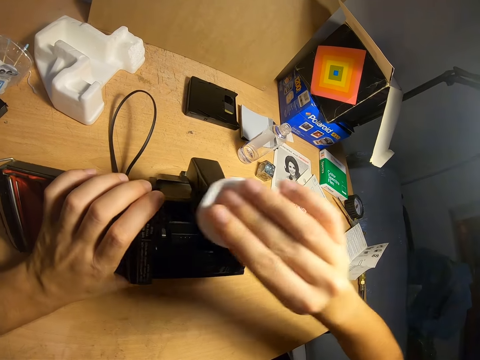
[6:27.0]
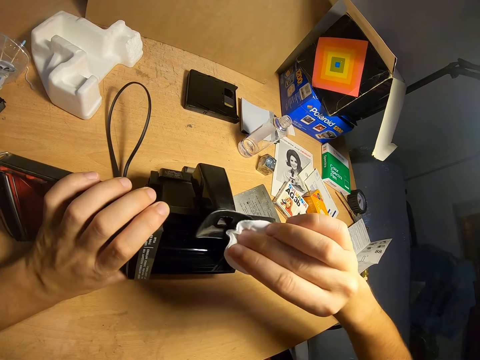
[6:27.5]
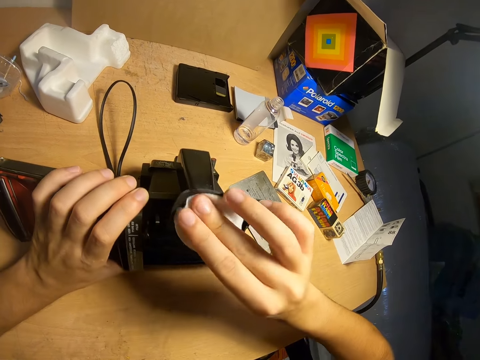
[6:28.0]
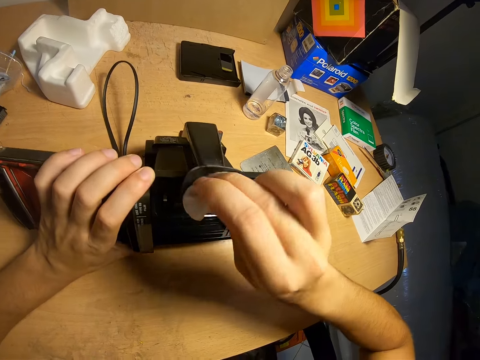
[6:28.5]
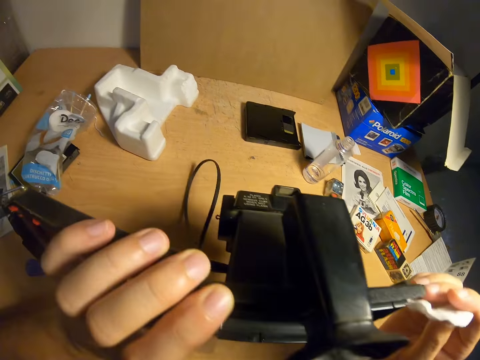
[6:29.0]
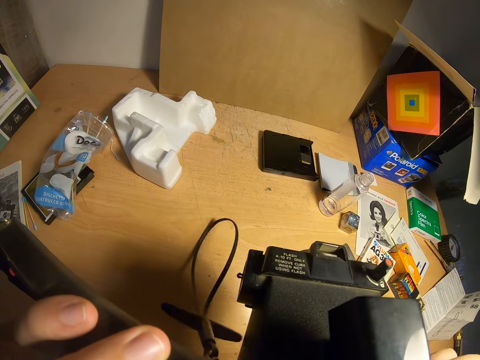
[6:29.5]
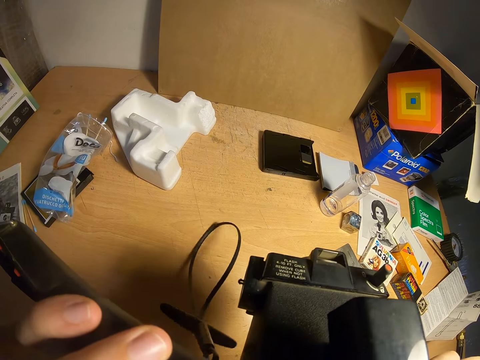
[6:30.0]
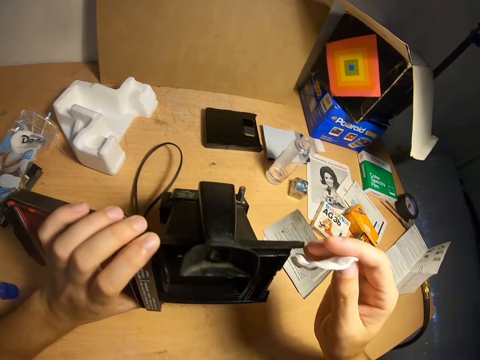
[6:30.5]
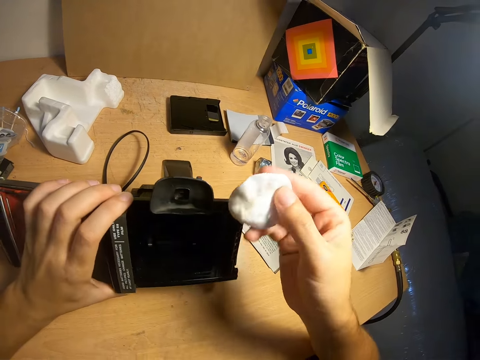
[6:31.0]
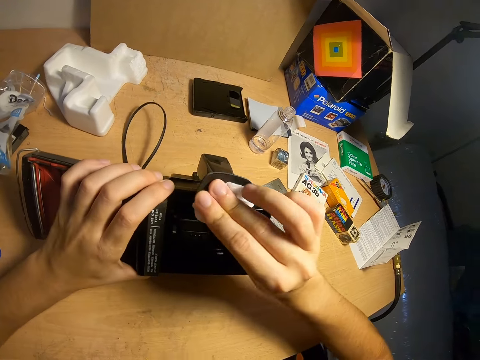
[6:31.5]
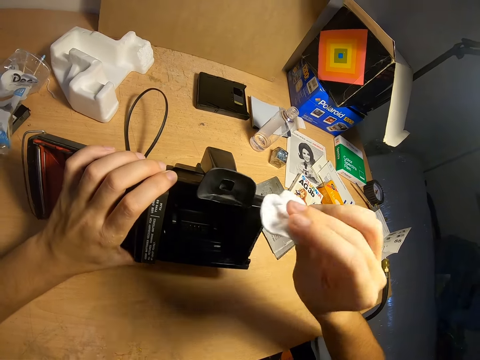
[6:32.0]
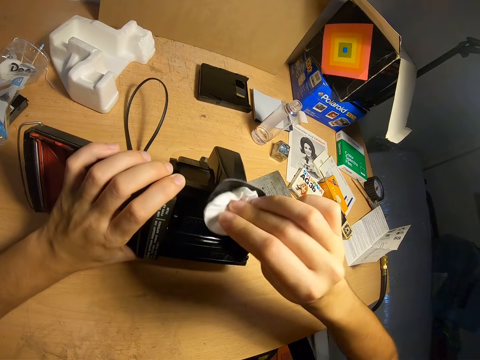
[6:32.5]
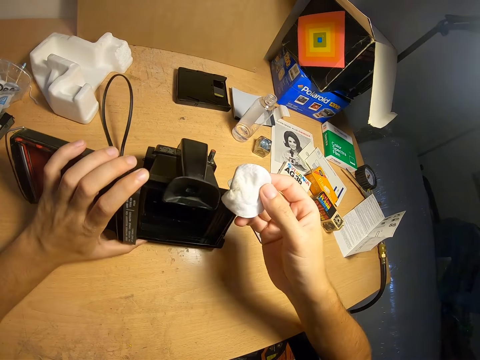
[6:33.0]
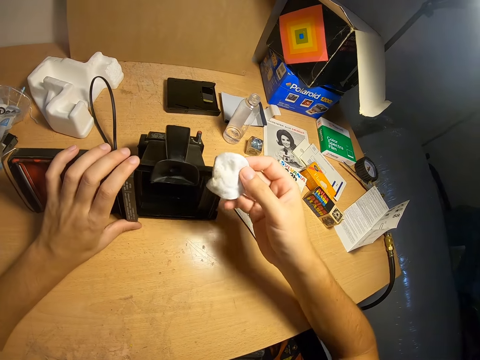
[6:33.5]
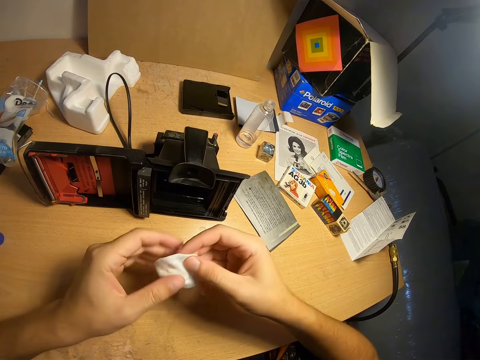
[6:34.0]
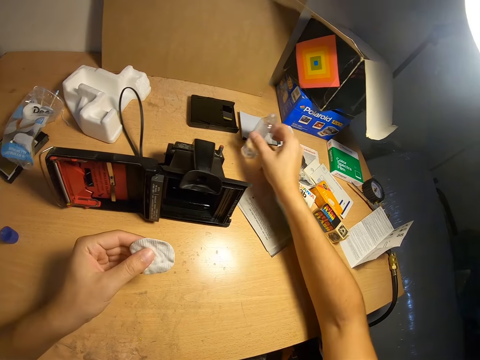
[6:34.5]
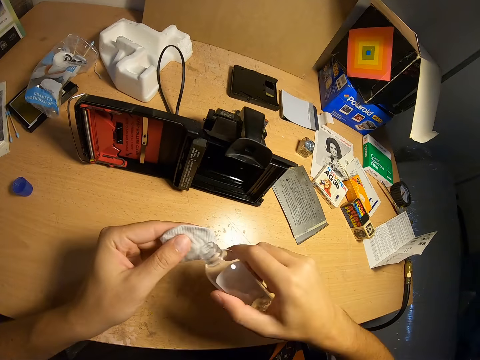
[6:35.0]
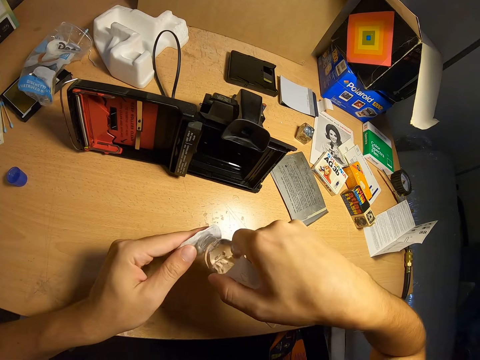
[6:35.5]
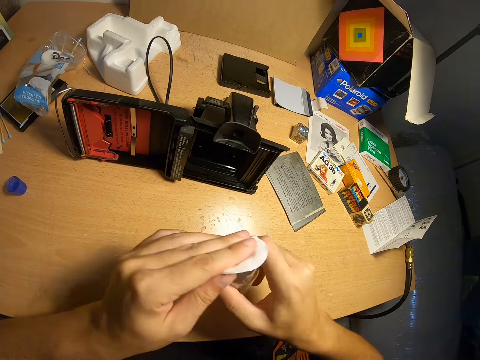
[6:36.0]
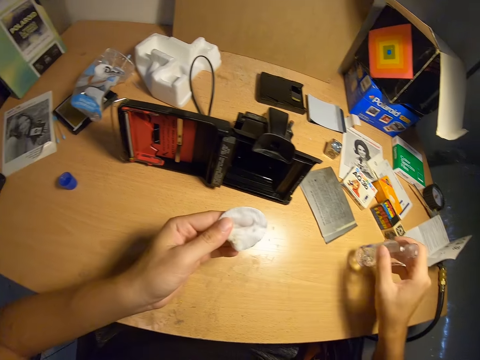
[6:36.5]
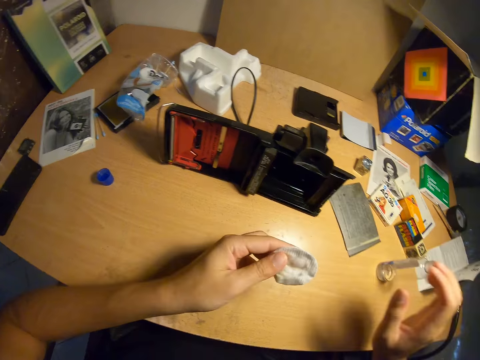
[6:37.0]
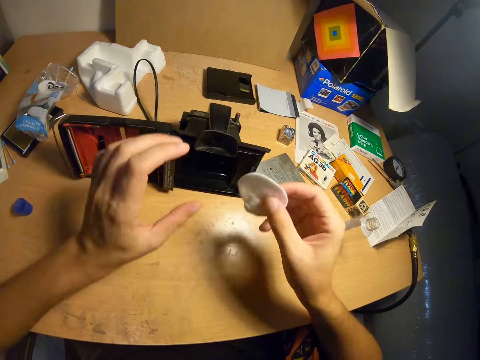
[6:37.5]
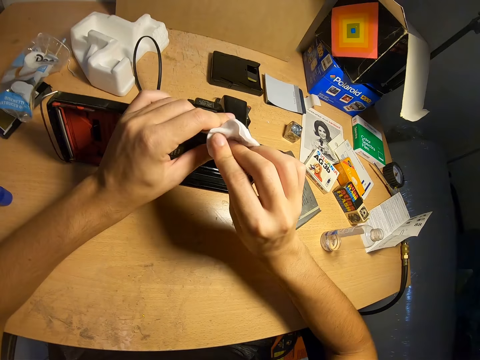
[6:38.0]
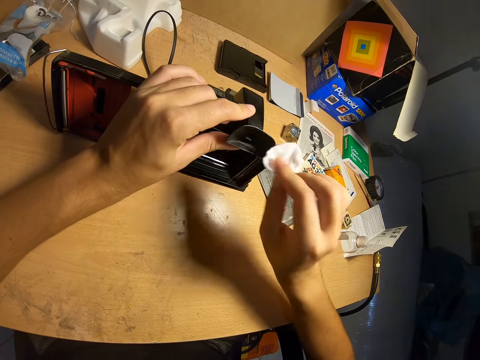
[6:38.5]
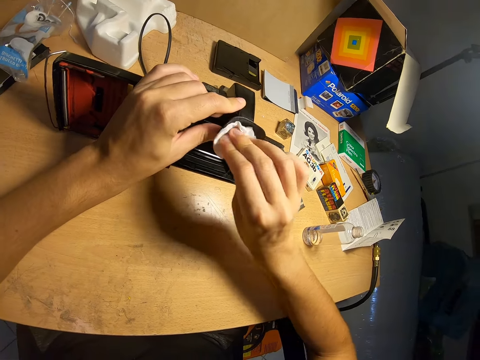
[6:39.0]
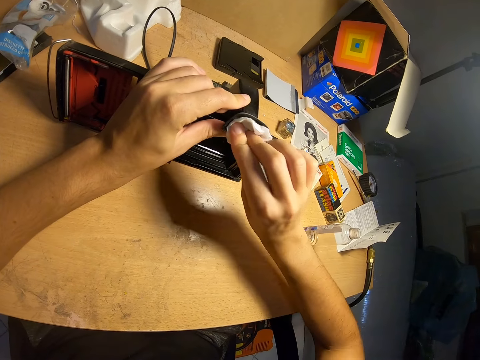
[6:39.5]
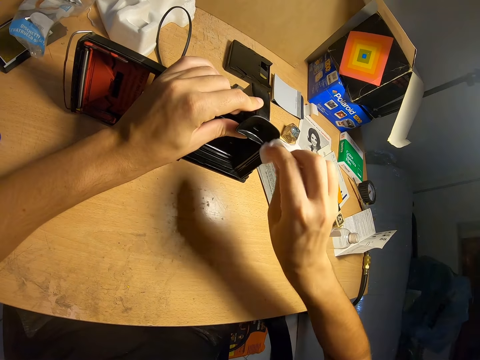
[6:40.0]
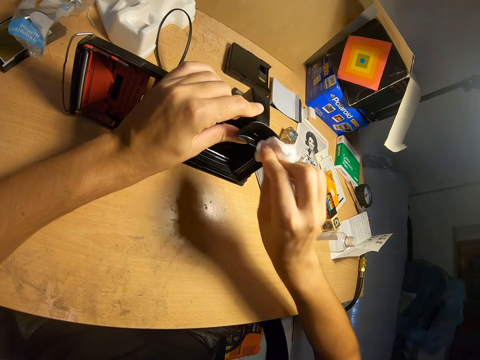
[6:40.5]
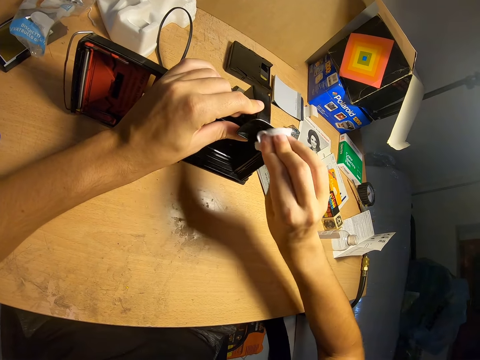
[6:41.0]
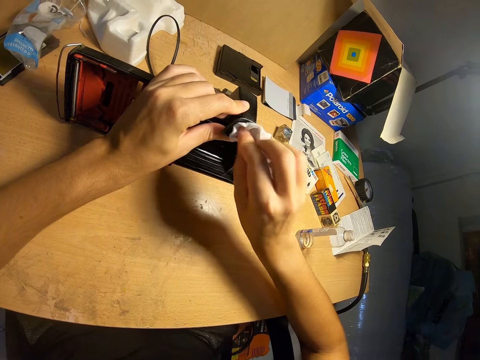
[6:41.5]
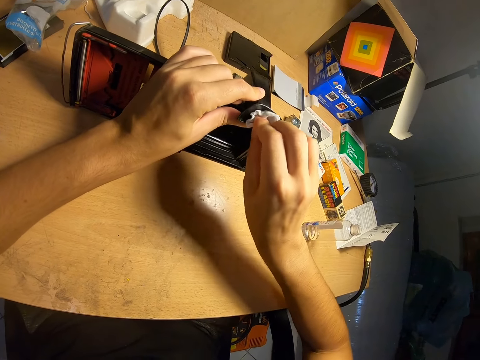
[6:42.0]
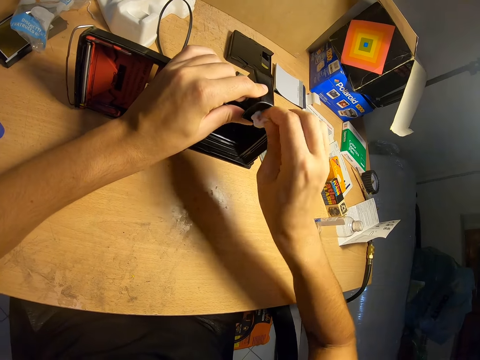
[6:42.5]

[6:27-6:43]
The camera wearer breathes on the camera. They clean the camera with the wipe. They put the camera on the table. They pick up the camera cleaner from the table. They pour the camera cleaner on the wipe. They put the camera cleaner on the table. They clean the camera with the wipe.

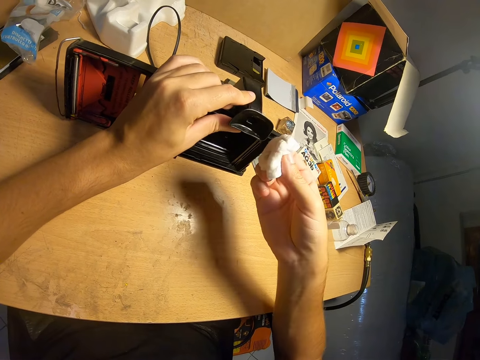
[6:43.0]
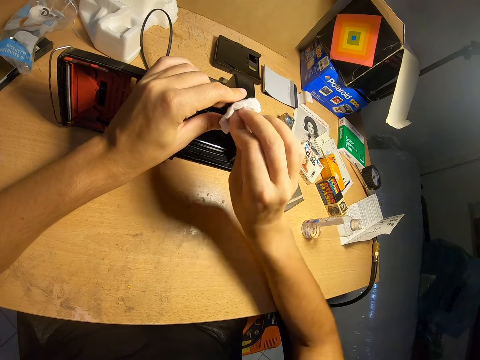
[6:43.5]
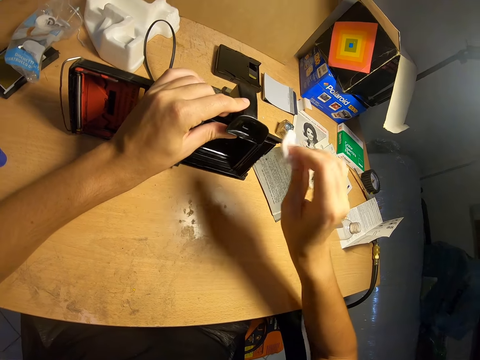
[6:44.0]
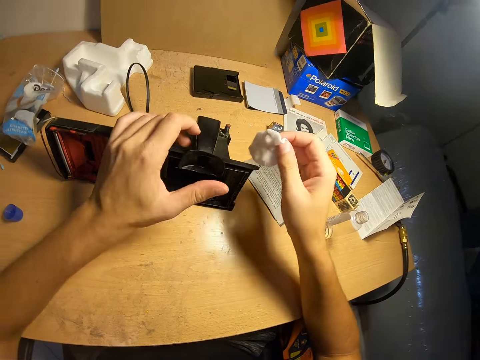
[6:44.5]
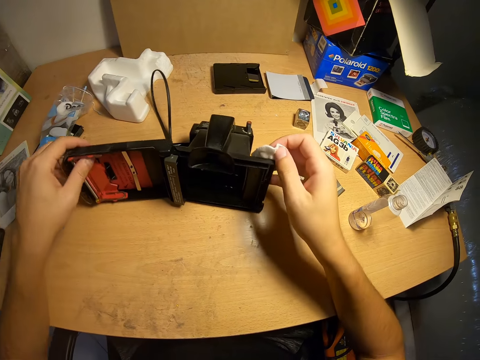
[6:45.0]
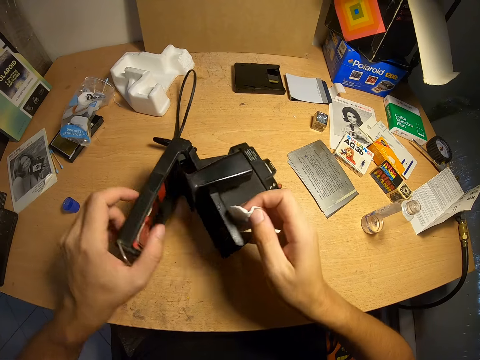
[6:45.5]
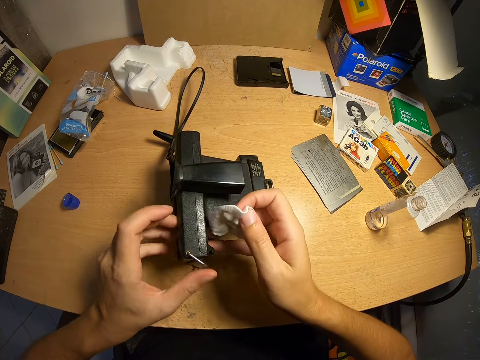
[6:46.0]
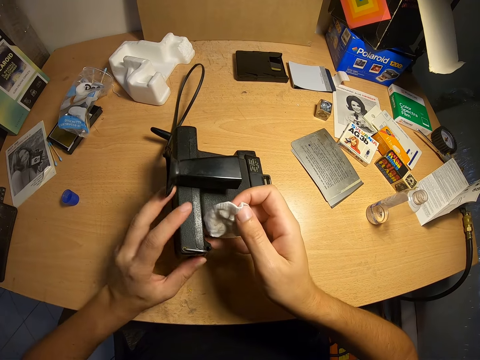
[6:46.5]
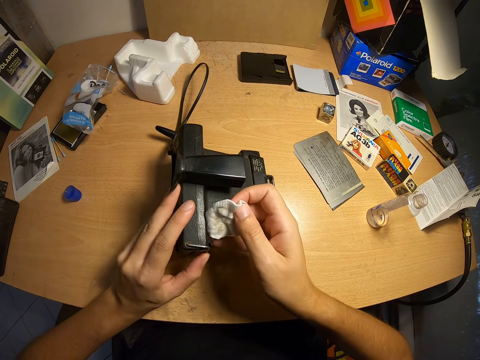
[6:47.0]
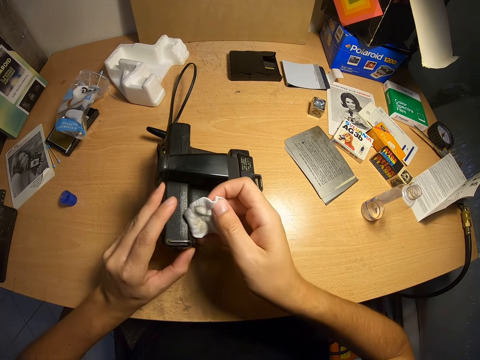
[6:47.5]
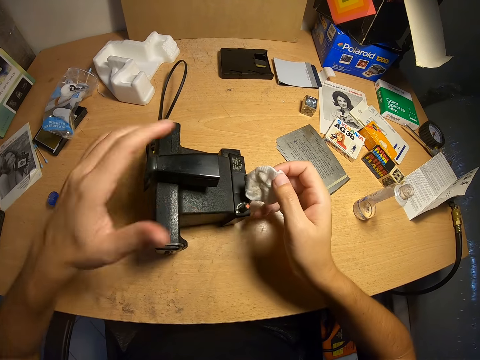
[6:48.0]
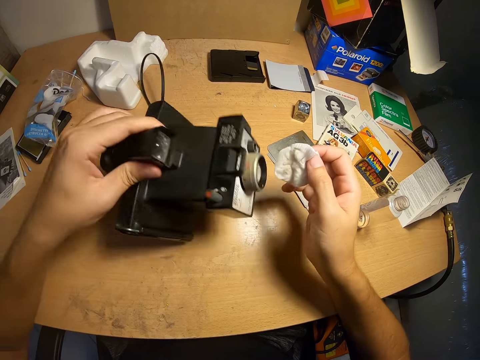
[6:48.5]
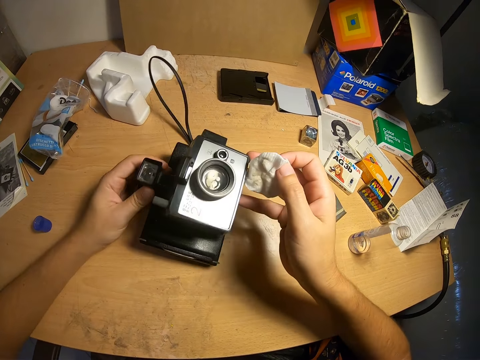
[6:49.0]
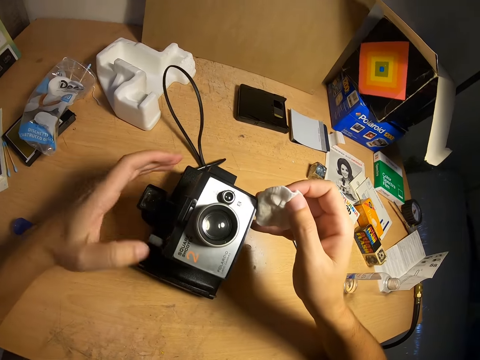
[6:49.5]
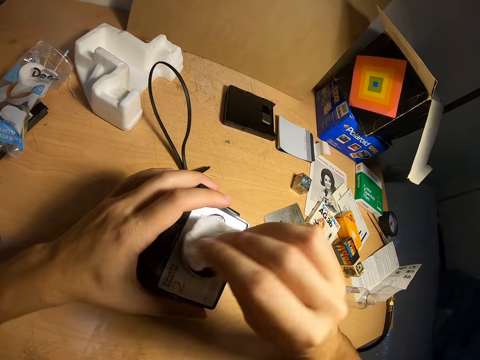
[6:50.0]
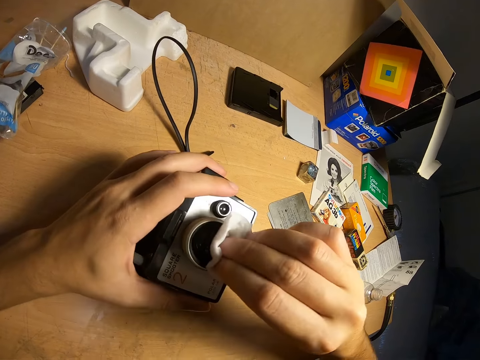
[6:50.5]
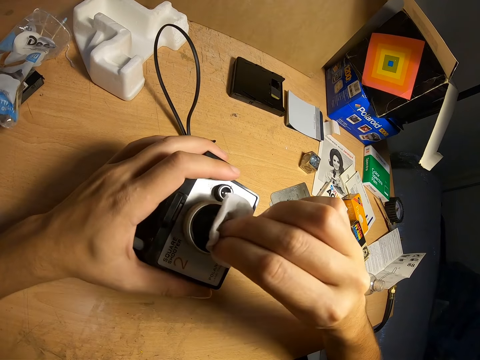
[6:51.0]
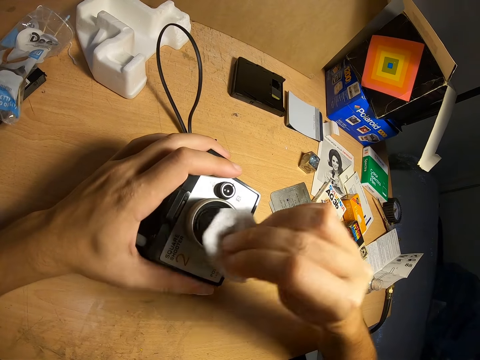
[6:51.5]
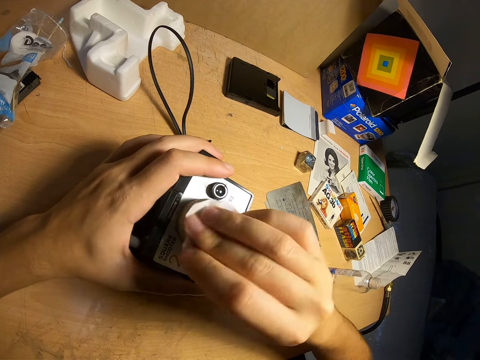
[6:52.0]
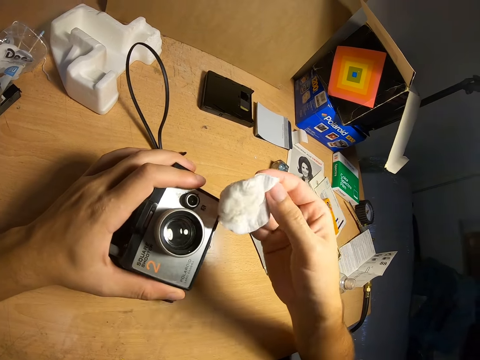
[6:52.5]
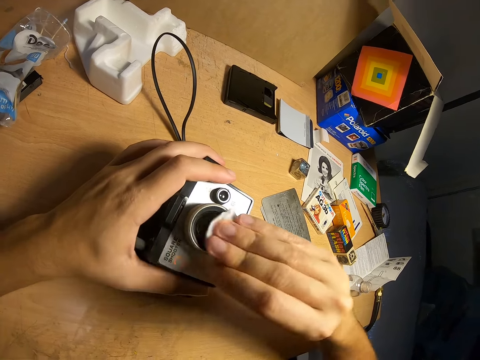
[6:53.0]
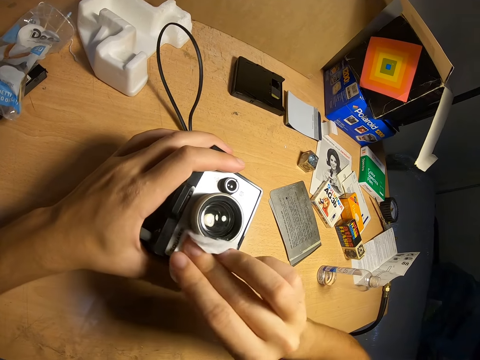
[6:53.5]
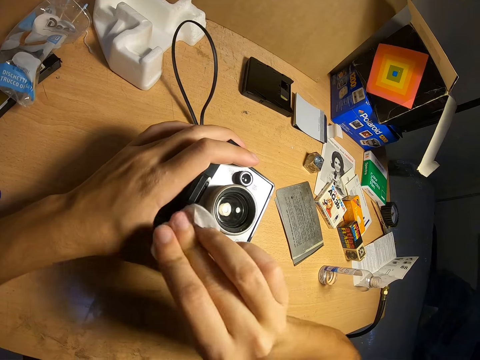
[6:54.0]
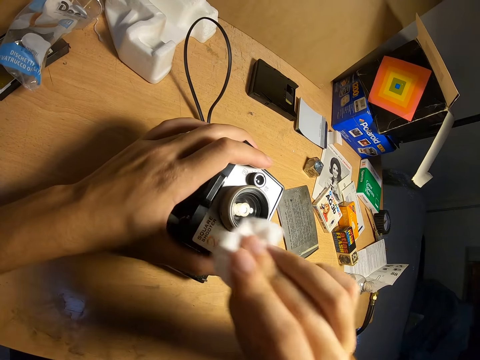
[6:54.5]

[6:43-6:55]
The camera wearer adjusts the camera. They close the camera. They turn the camera. They clean the camera mirror with the wipe.
